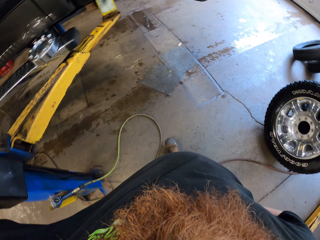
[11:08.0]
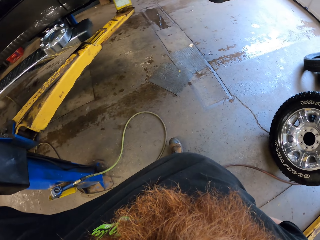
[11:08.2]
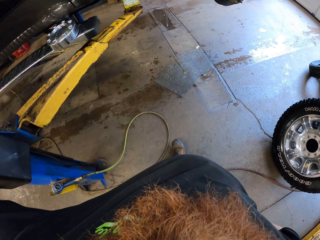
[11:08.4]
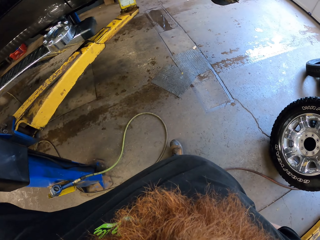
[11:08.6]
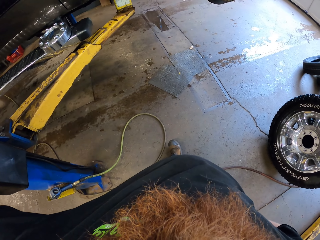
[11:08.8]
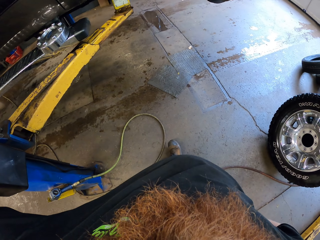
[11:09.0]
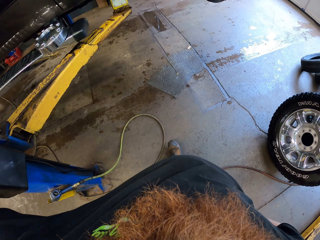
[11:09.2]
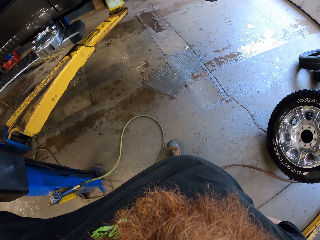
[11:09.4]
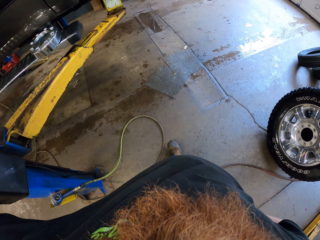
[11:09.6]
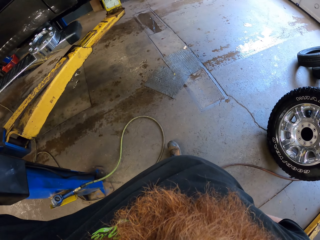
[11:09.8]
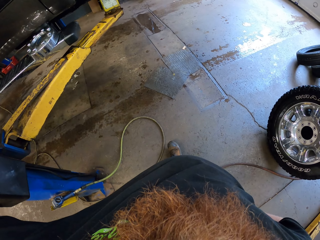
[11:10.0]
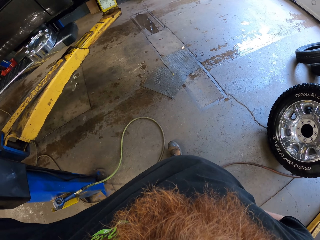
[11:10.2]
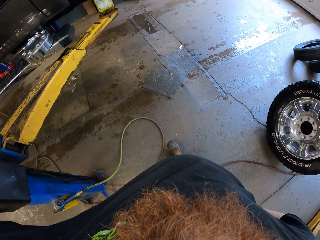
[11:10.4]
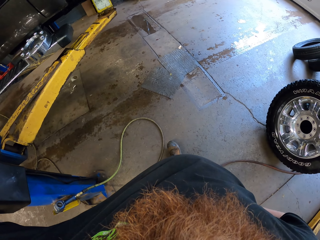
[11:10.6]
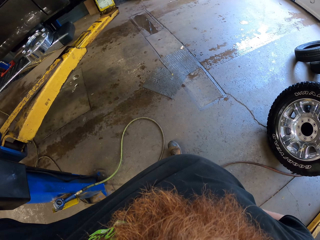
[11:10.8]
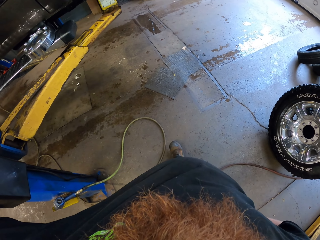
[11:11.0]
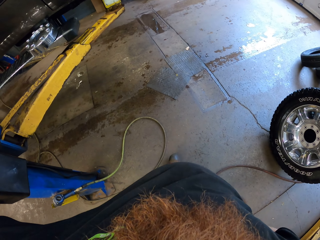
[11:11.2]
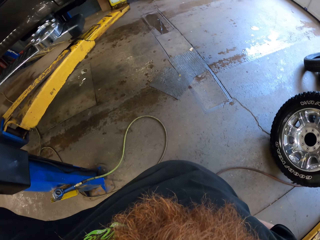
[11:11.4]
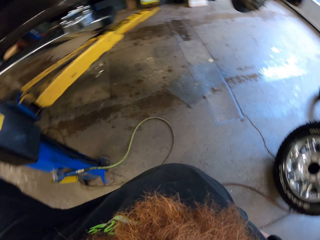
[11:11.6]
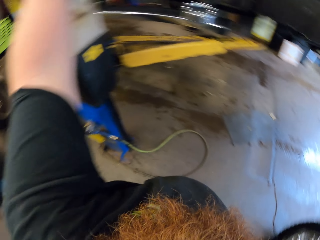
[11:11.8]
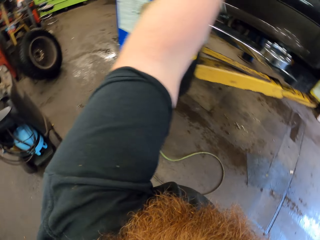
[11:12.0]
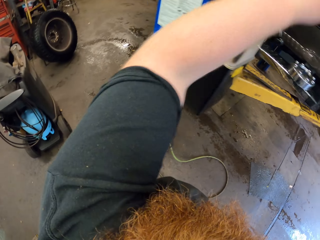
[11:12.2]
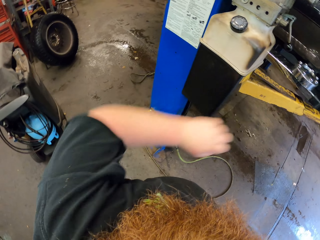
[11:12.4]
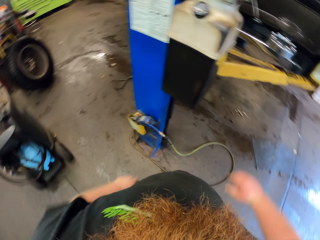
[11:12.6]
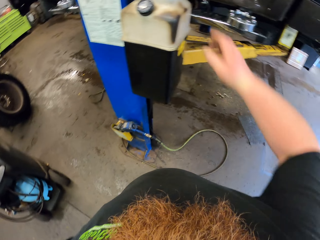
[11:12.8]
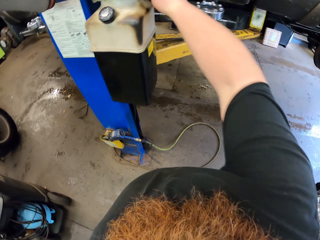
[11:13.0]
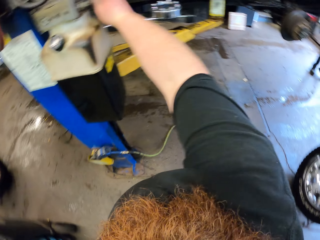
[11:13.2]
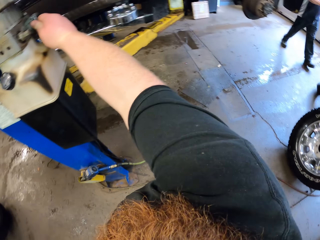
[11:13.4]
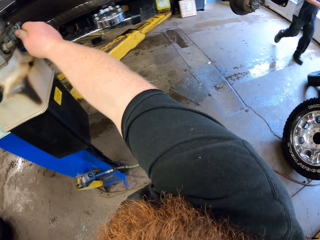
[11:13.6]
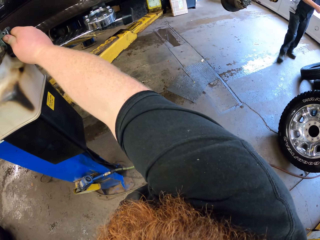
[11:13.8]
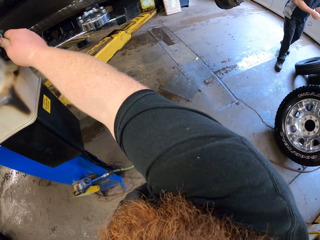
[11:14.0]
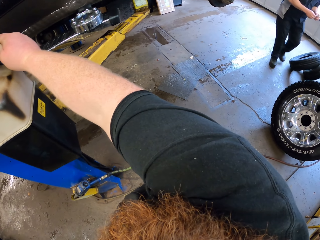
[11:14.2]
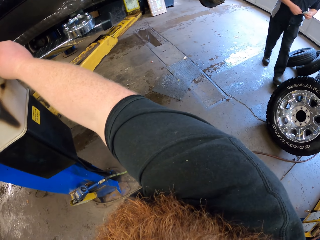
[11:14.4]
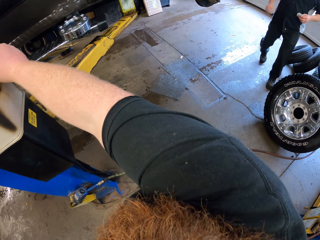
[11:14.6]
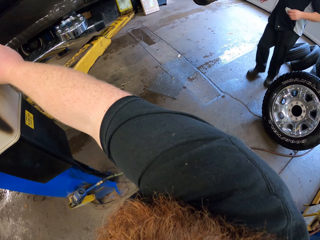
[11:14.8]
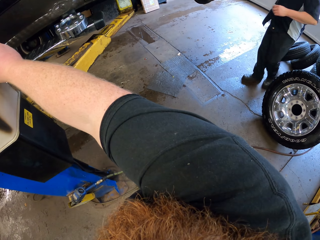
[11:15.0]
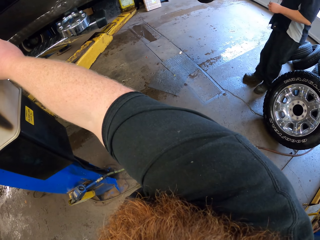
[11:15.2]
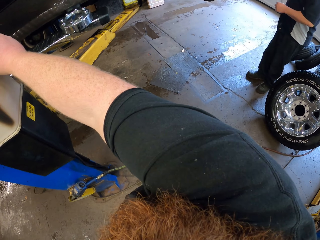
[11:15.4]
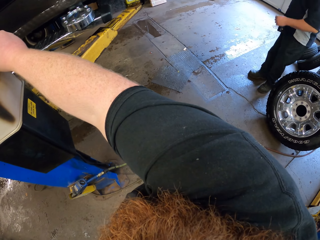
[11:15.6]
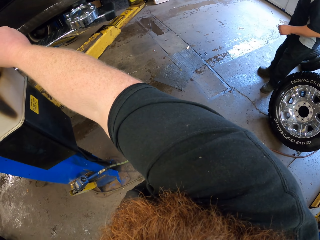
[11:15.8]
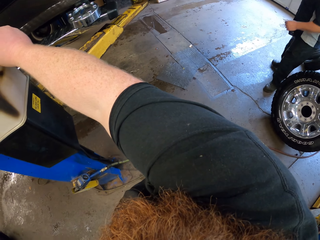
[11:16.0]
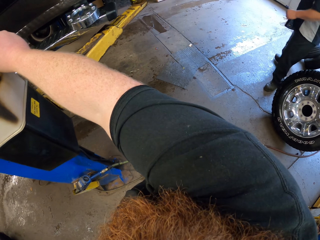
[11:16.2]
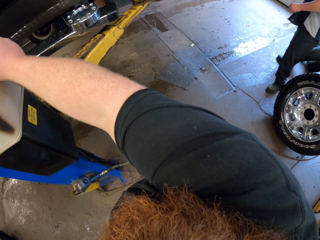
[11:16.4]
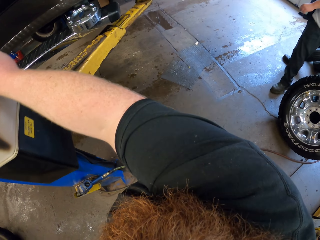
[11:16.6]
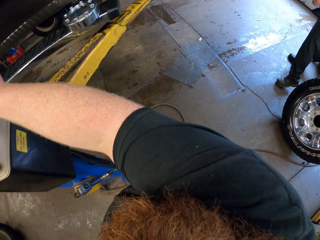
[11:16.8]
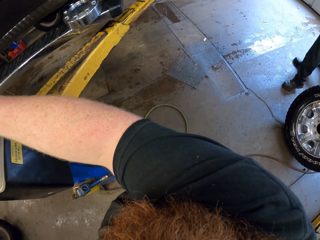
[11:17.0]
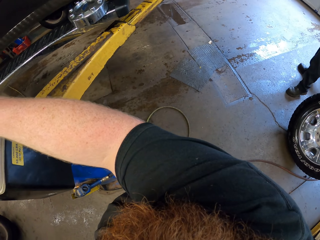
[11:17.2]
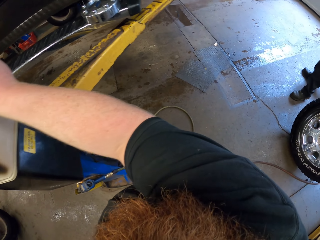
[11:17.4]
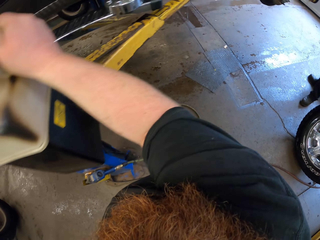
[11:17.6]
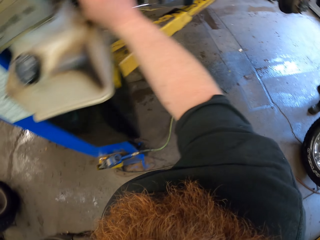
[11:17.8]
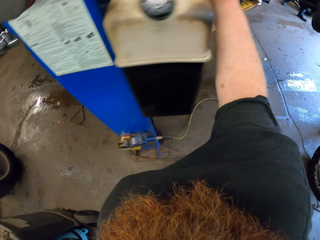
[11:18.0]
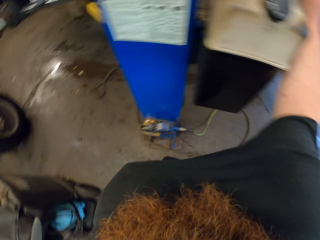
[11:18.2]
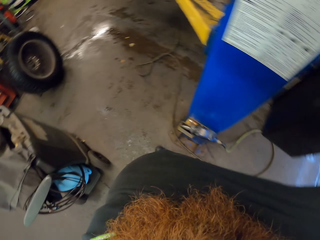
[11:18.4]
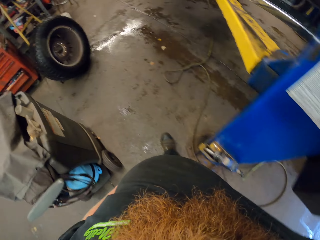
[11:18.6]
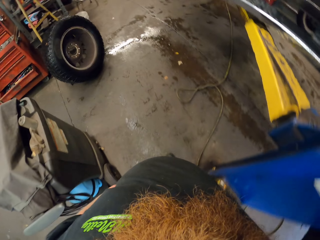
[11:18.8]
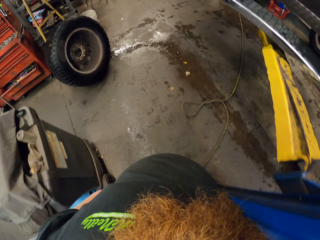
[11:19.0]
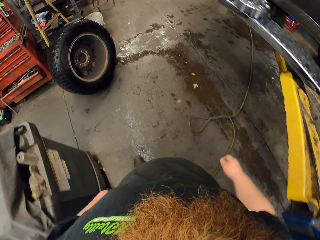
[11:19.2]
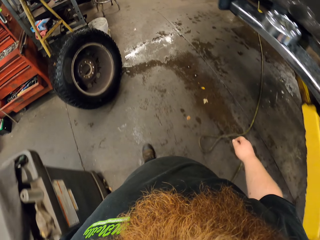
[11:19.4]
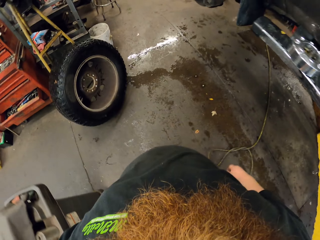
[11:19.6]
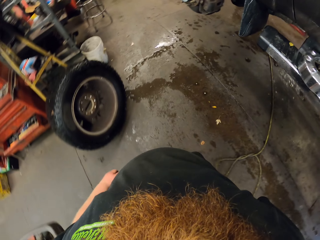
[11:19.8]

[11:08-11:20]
The camera wearer holds something. He stretches his hand. A man walks in the garage.
